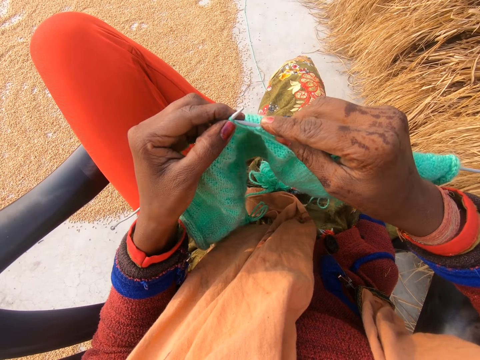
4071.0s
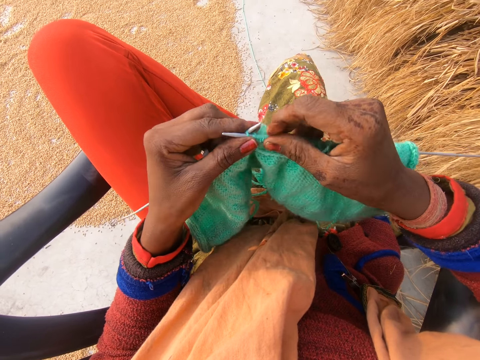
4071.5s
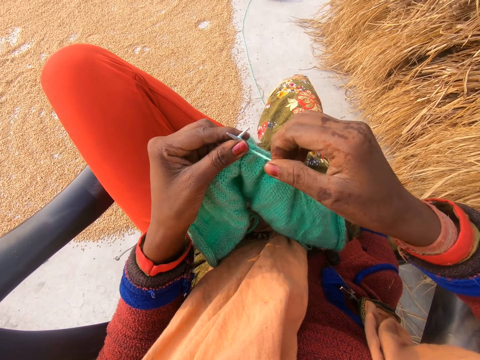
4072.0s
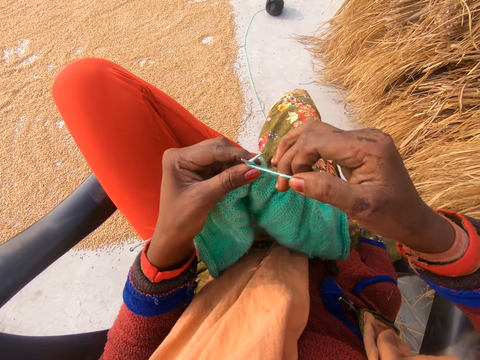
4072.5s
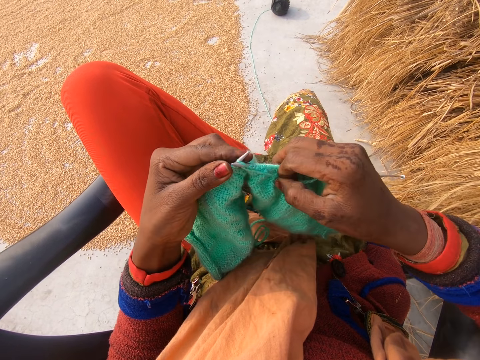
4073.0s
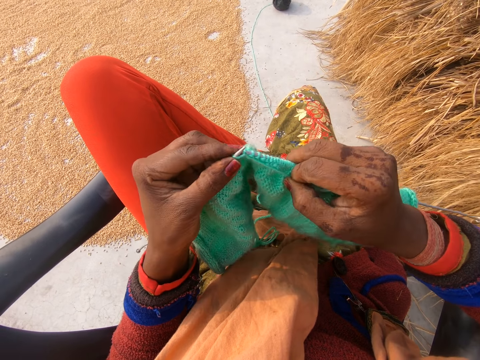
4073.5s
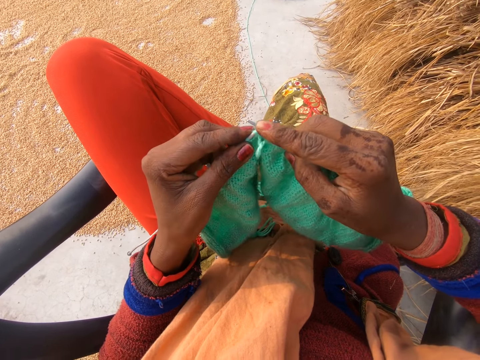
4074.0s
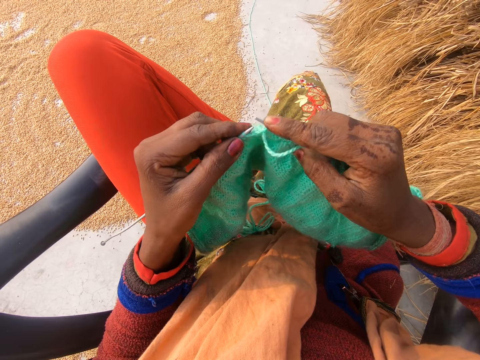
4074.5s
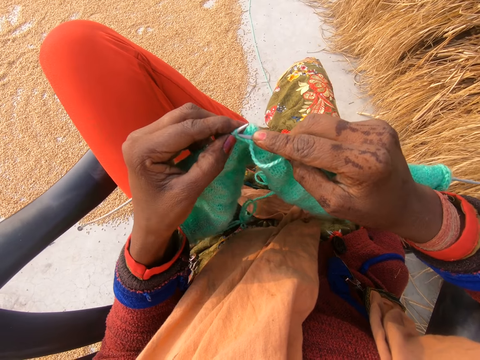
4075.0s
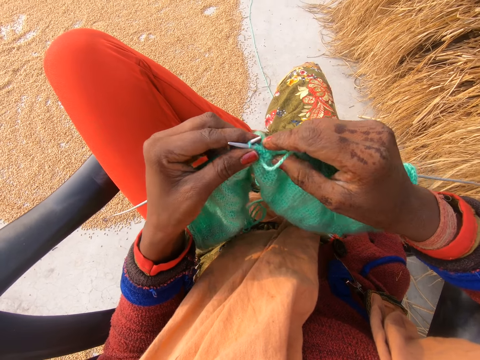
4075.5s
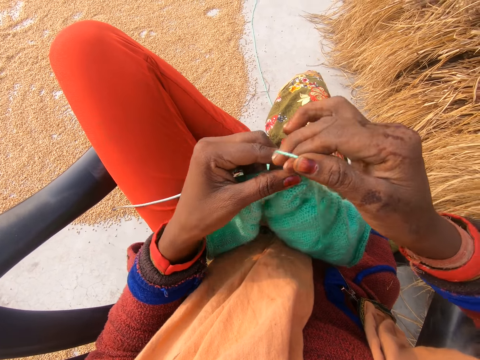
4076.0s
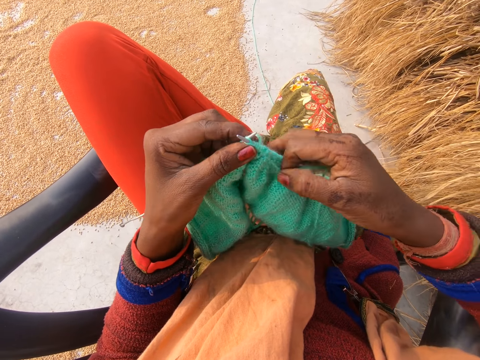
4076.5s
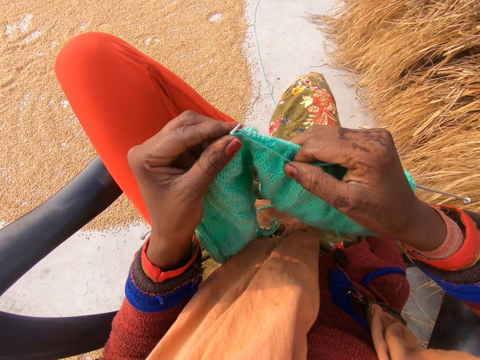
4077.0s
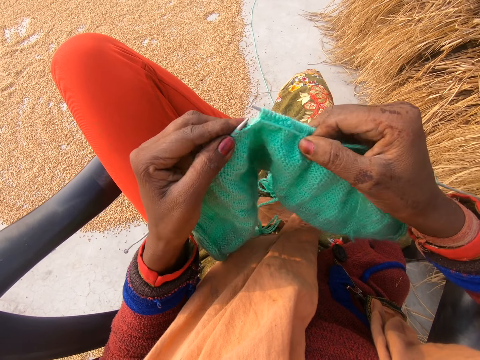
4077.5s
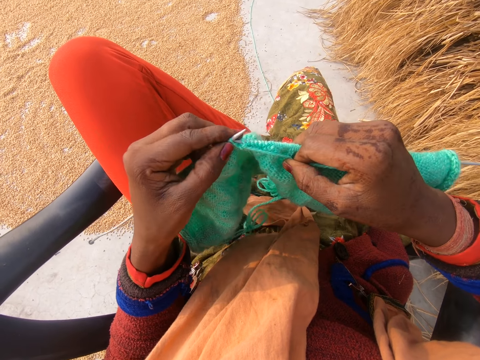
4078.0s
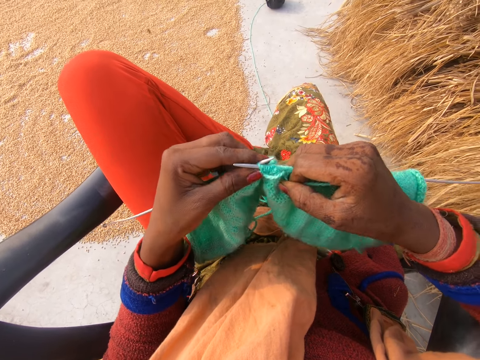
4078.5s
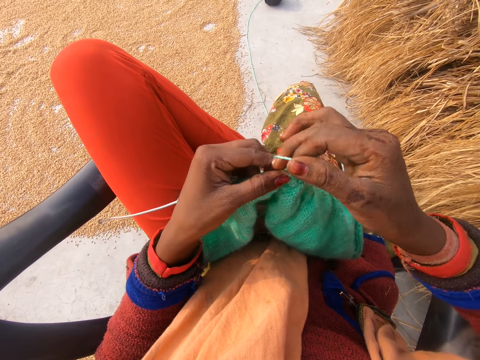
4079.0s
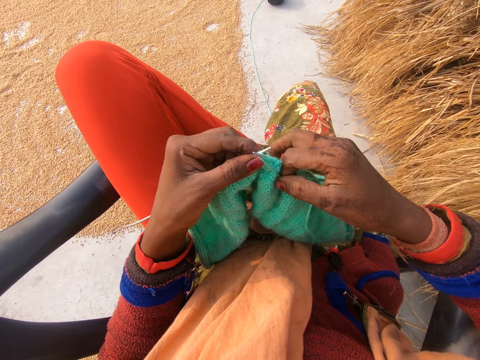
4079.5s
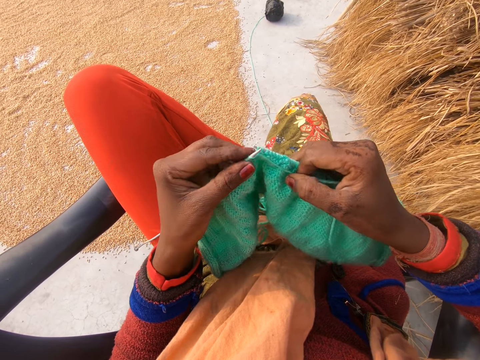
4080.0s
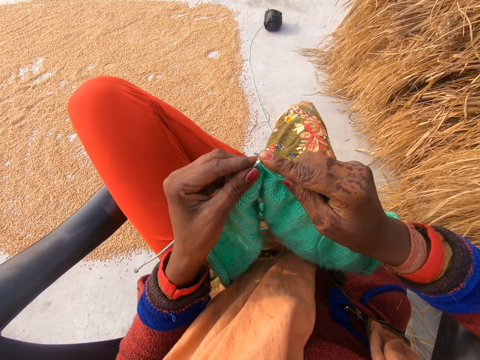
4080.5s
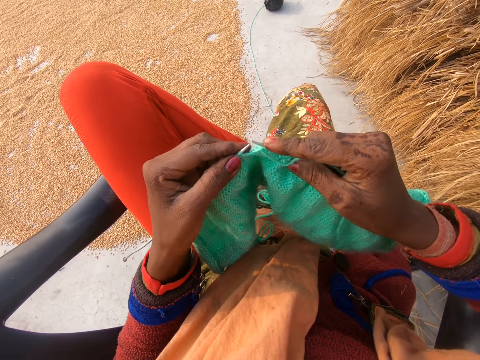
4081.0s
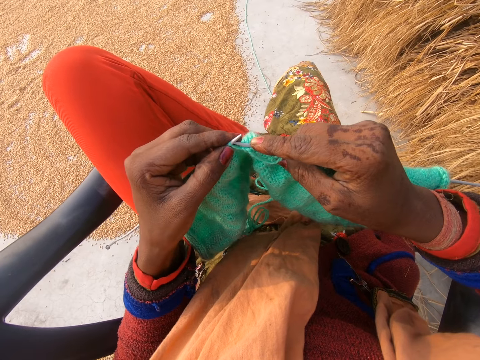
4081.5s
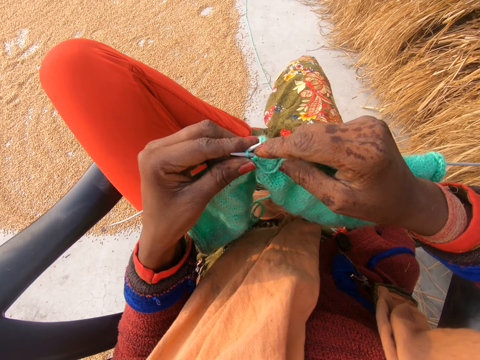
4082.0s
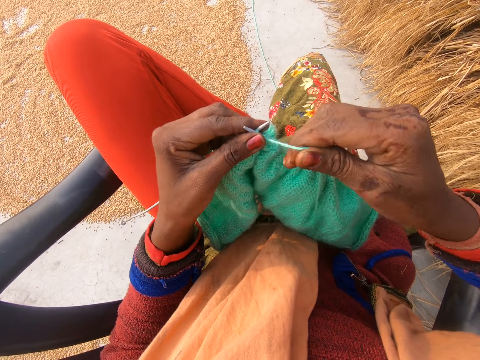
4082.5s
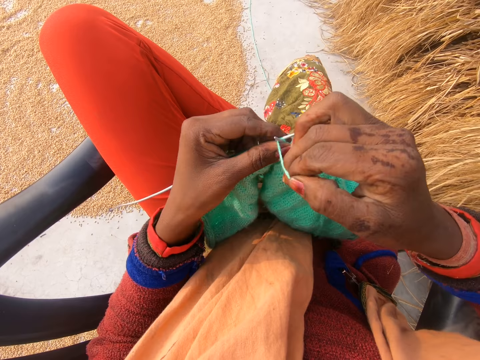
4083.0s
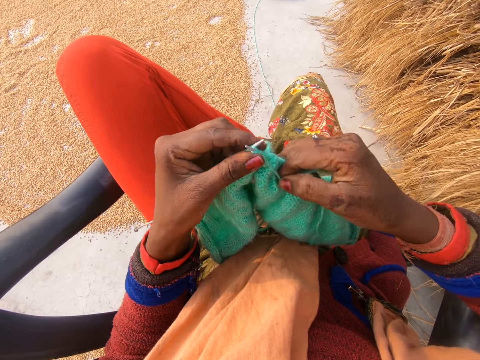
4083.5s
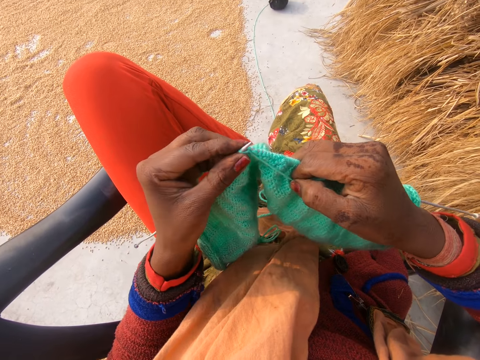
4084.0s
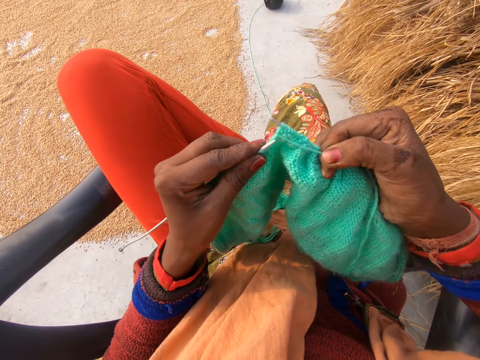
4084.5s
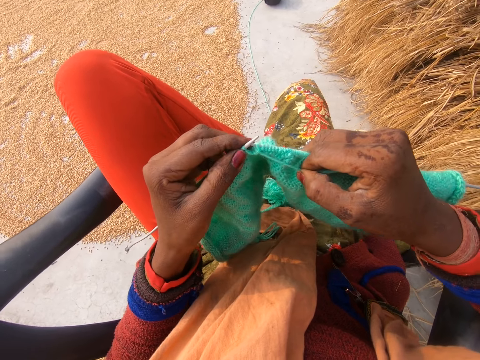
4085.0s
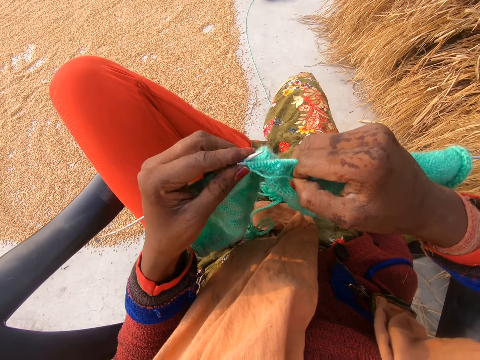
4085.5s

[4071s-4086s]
The camera wearer knits a fabric with knitting needles. She crochets with the yarn in her hand with the crochet hook. She rotates the knitting thread around the knitting needle. She knits the fabric with the knitting needles. She presses the knitting needle with a finger. She knits the fabric with the knitting needles. She rotates the knitting thread around the knitting needle. She knits the fabric with the knitting needles. She rotates the knitting thread around the knitting needle. She knits the fabric with the knitting needles. She presses the knitting needle with a finger. She knits the fabric with the knitting needles. She rotates the knitting thread around the knitting needle. She knits the fabric with the knitting needles.

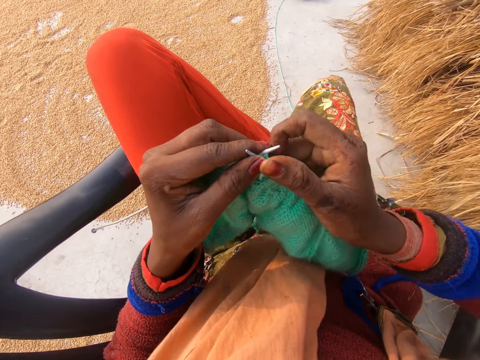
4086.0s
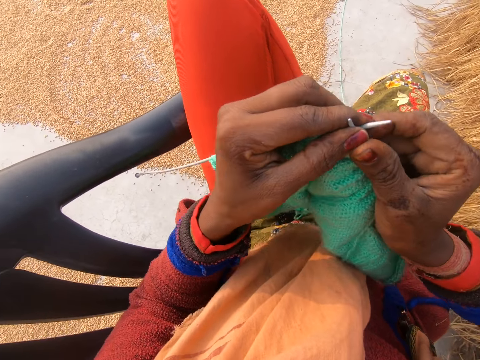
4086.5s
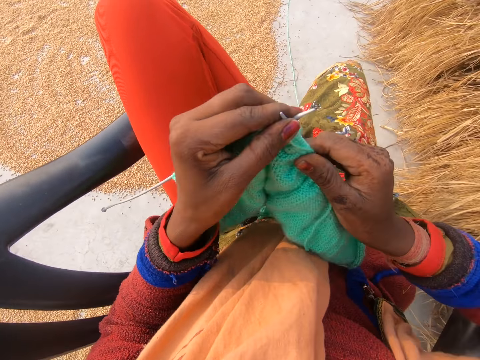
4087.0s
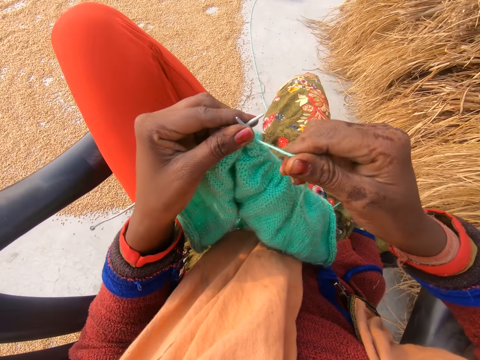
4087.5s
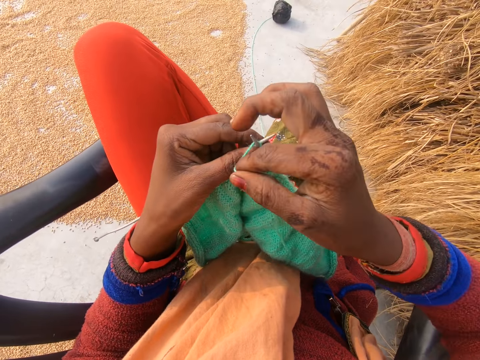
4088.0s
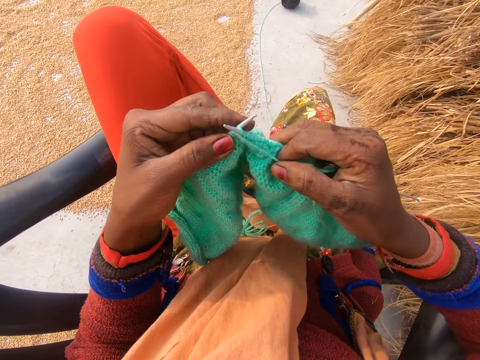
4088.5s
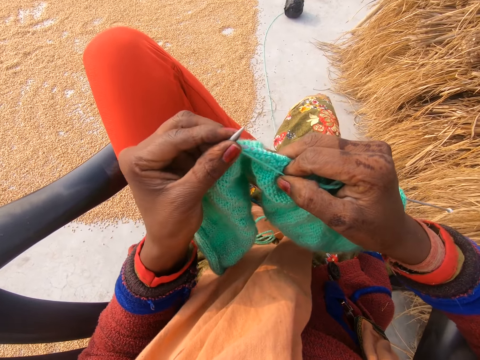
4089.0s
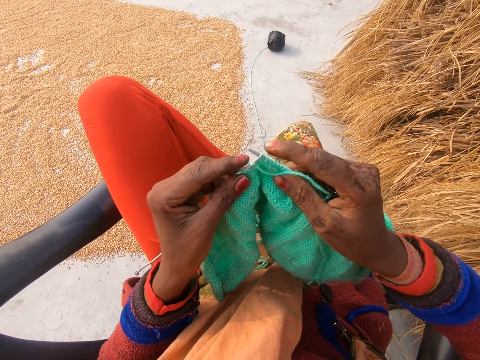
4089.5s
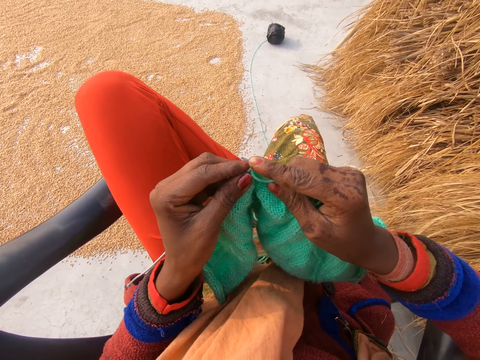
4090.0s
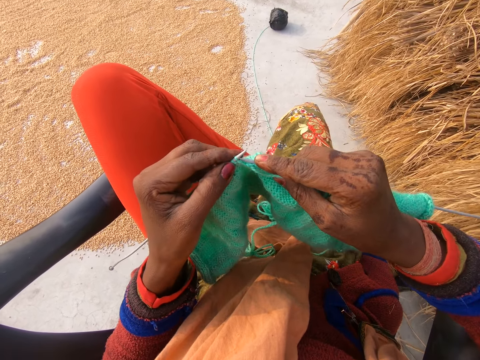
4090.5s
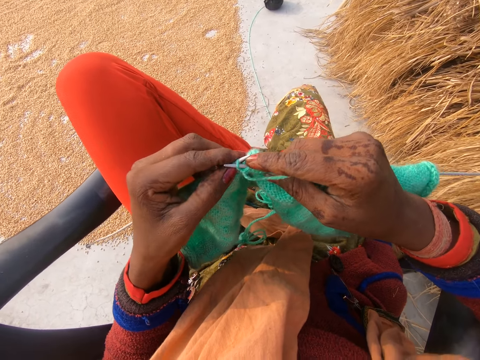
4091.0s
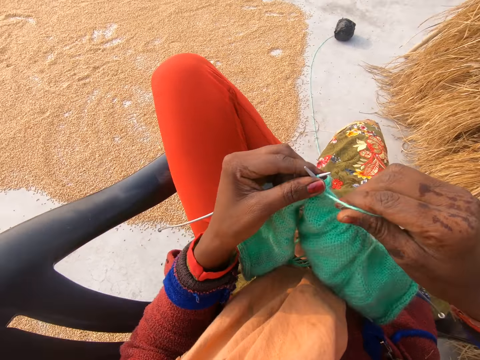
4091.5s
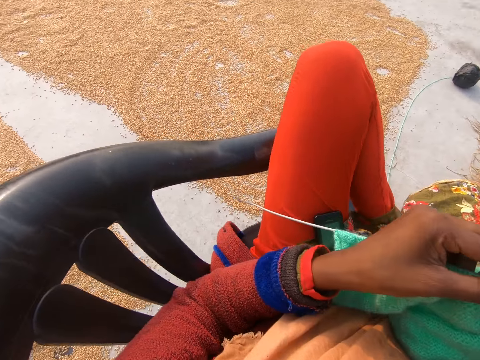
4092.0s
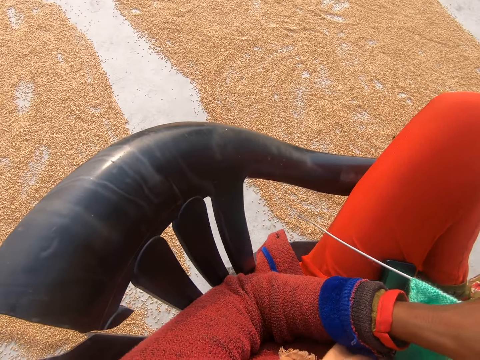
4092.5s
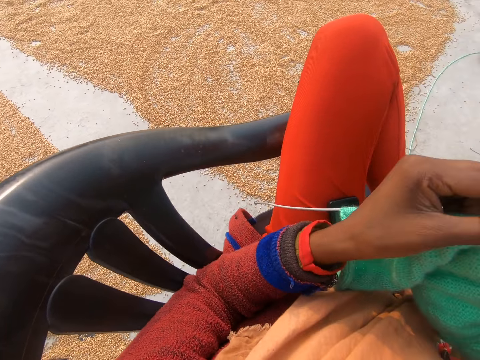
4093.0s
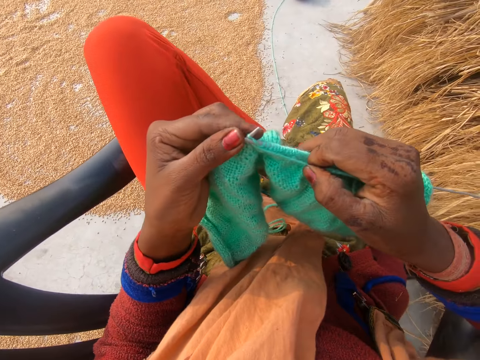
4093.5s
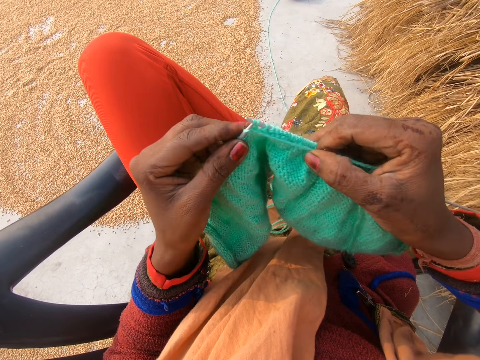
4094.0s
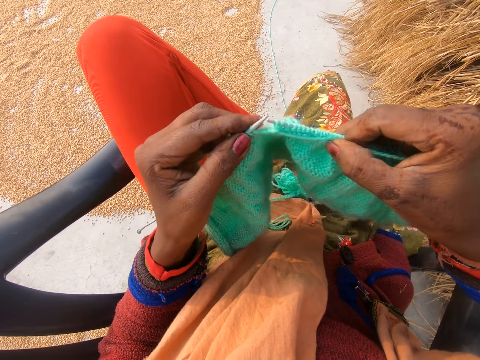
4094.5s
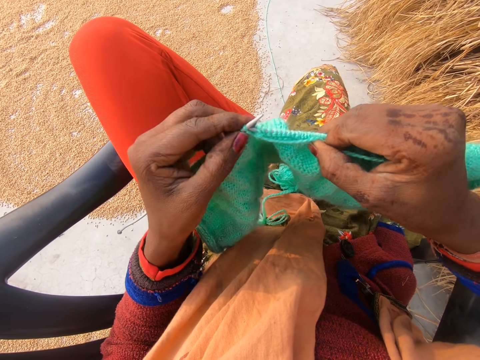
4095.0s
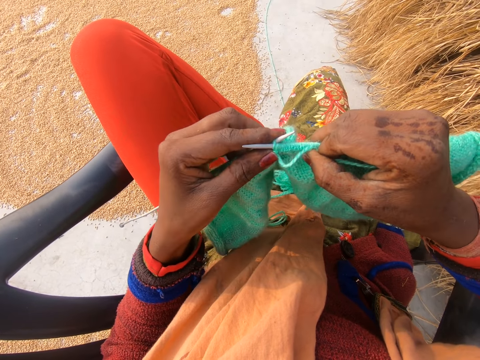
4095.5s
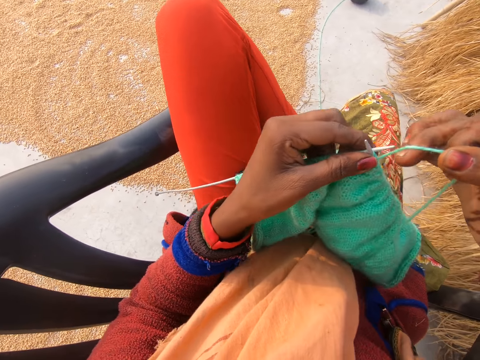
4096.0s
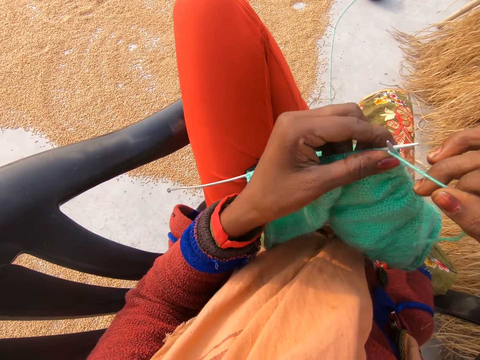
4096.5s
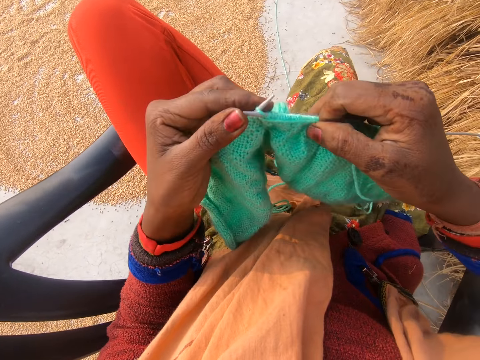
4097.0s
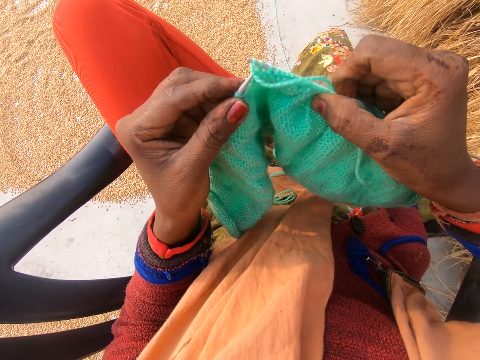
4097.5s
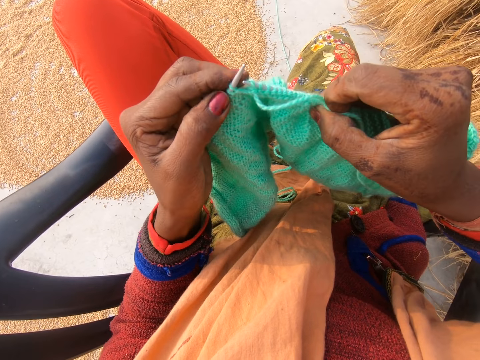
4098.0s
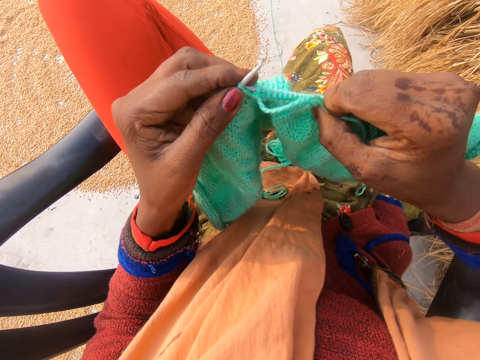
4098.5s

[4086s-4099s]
The camera wearer presses the knitting needle on the chair. She rotates the knitting thread around the knitting needle. She knits a fabric with knitting needles. She presses the knitting needle with a finger. She knits the fabric with the knitting needles. She rotates the knitting thread around the knitting needle. She looks towards her left side. She knits the fabric with the knitting needles. She crochets with the yarn in her hand with the crochet hook. She rotates the knitting thread around the knitting needle. She knits the fabric with the knitting needles.
